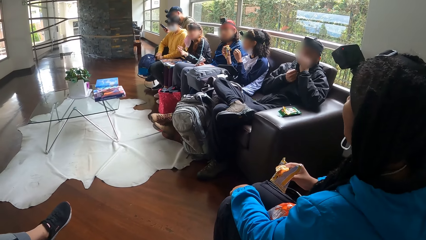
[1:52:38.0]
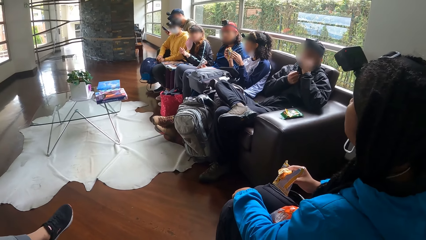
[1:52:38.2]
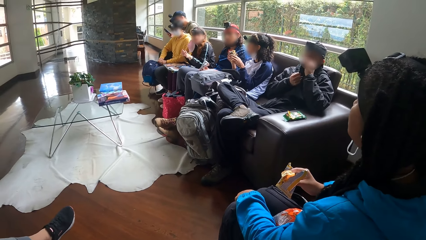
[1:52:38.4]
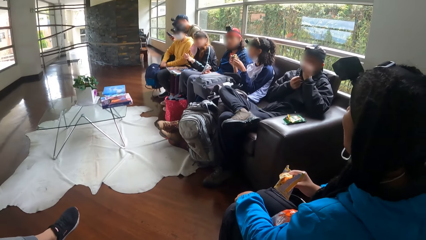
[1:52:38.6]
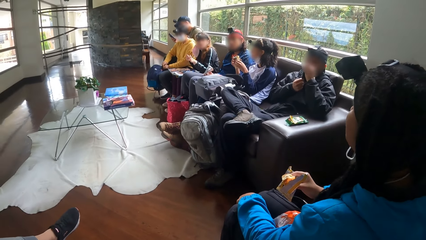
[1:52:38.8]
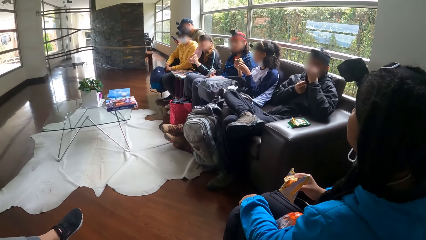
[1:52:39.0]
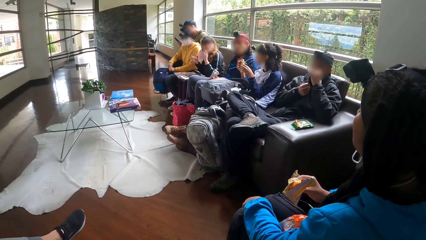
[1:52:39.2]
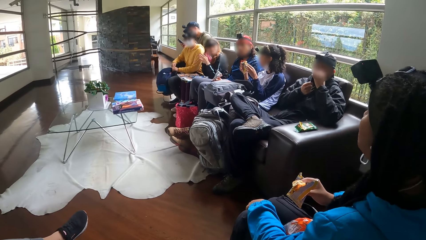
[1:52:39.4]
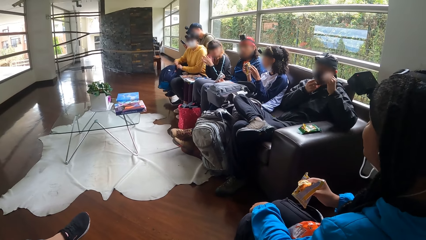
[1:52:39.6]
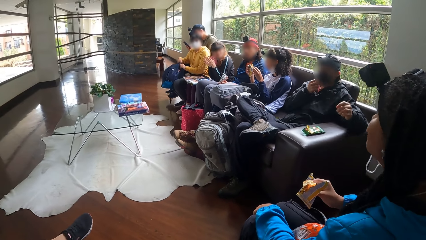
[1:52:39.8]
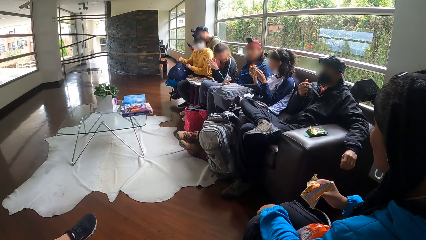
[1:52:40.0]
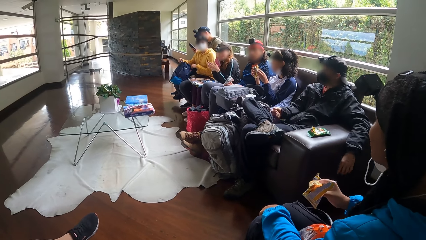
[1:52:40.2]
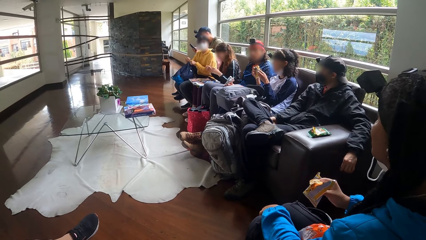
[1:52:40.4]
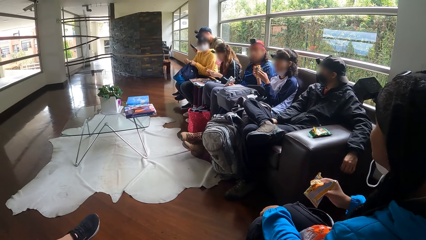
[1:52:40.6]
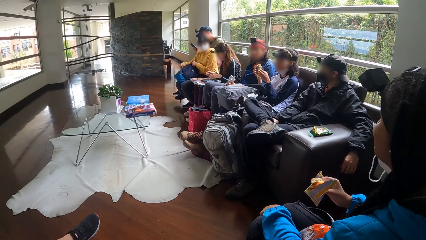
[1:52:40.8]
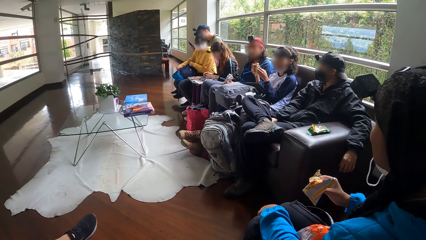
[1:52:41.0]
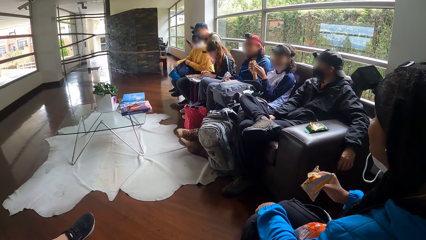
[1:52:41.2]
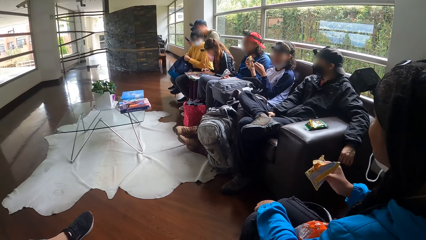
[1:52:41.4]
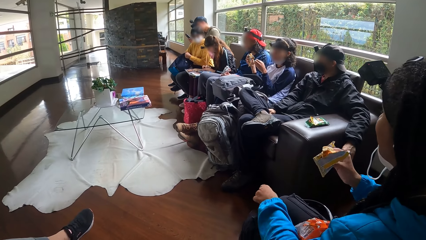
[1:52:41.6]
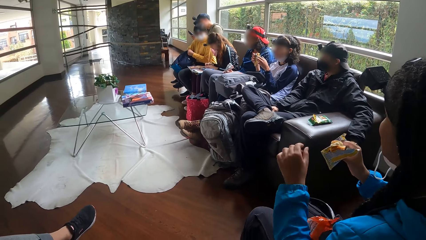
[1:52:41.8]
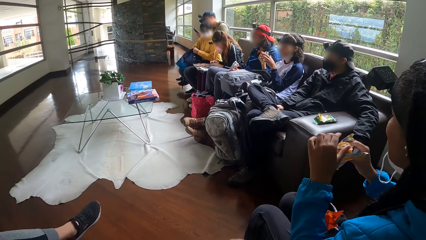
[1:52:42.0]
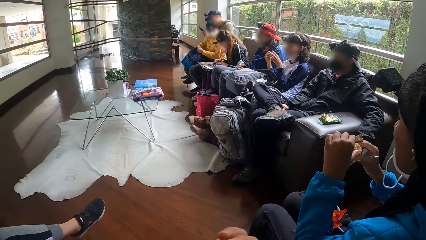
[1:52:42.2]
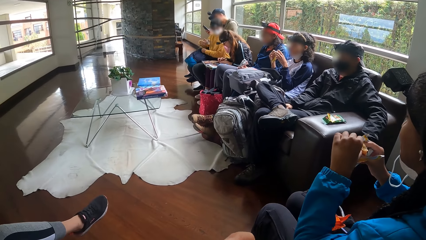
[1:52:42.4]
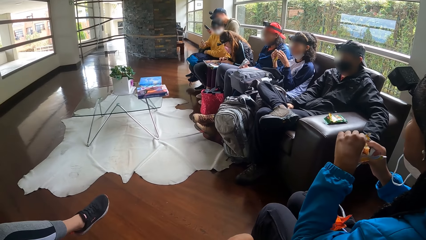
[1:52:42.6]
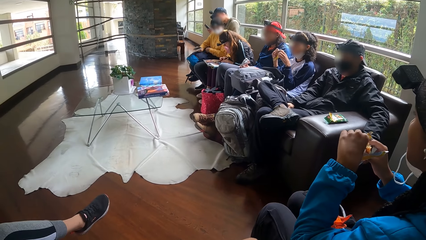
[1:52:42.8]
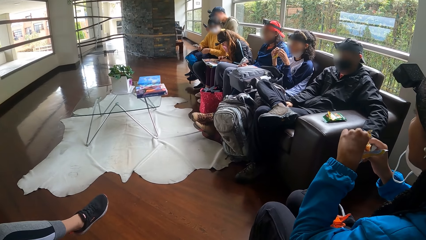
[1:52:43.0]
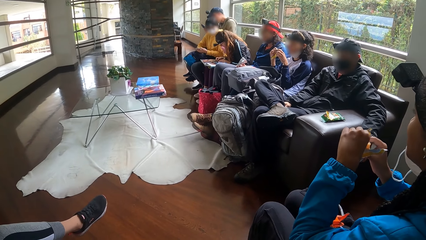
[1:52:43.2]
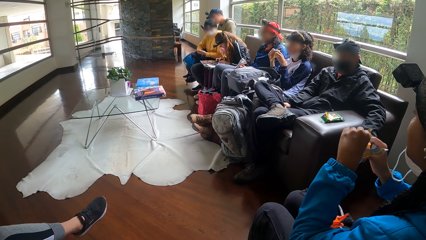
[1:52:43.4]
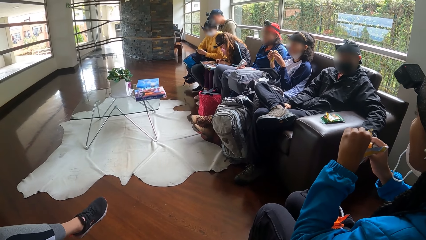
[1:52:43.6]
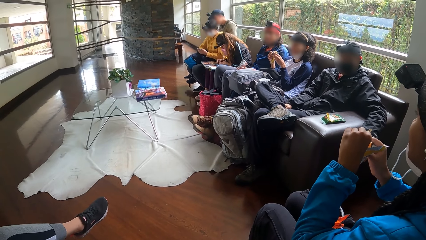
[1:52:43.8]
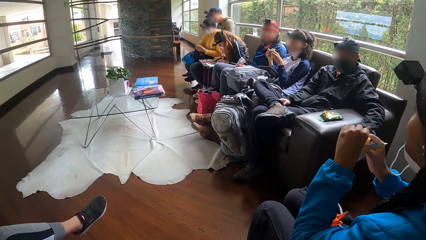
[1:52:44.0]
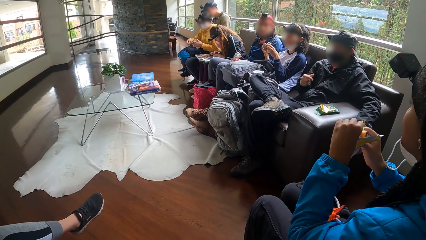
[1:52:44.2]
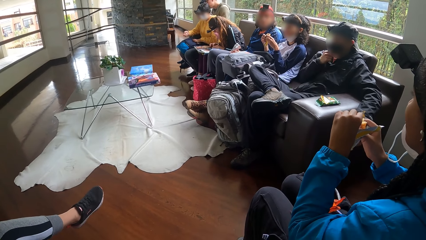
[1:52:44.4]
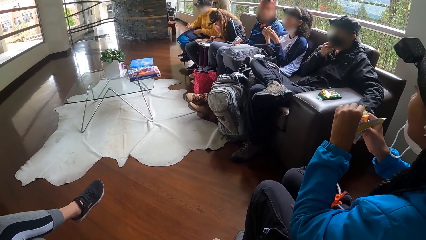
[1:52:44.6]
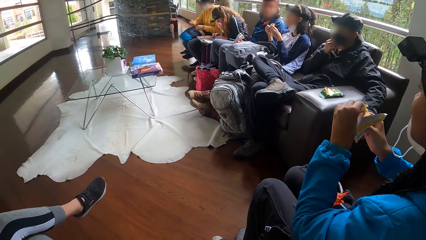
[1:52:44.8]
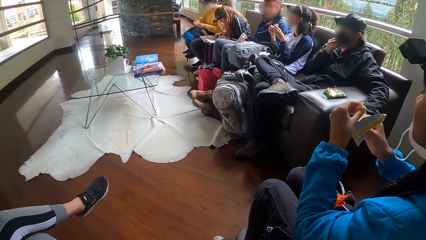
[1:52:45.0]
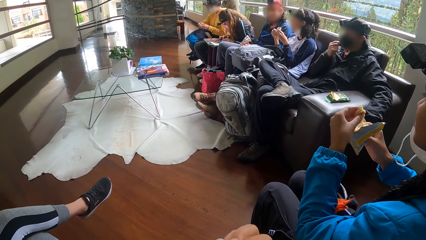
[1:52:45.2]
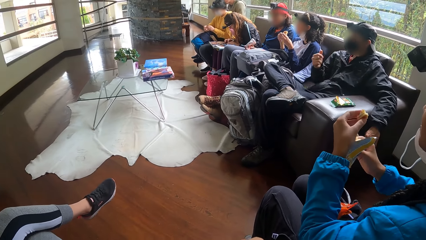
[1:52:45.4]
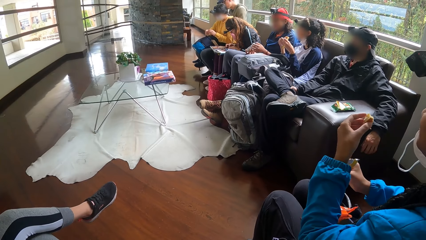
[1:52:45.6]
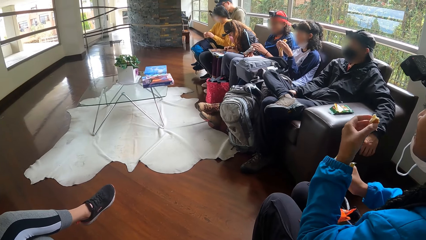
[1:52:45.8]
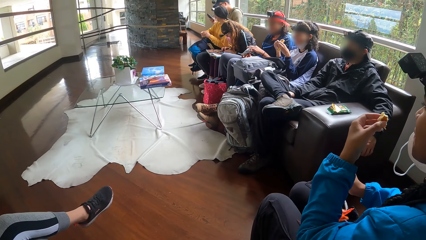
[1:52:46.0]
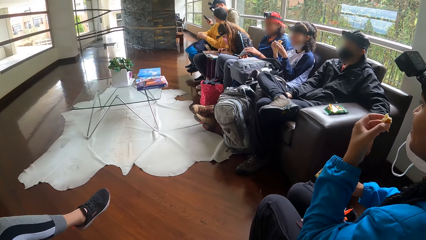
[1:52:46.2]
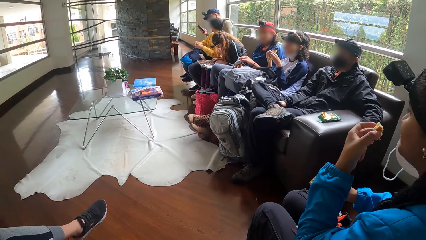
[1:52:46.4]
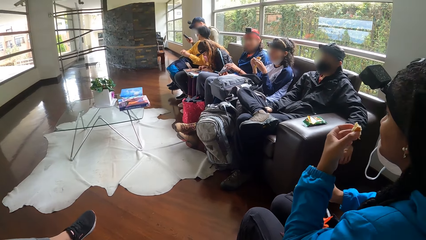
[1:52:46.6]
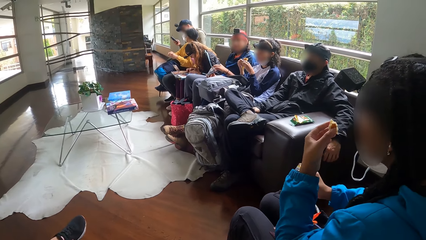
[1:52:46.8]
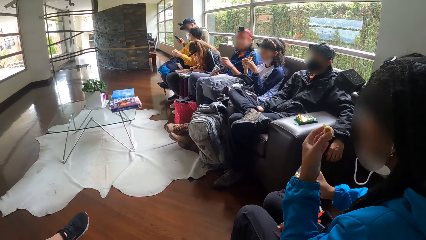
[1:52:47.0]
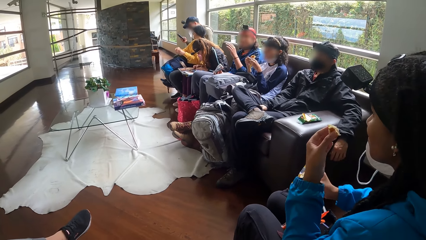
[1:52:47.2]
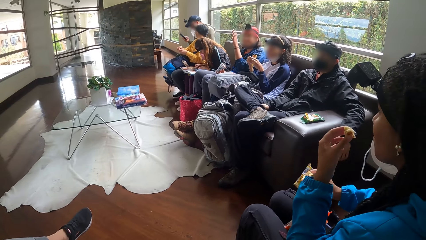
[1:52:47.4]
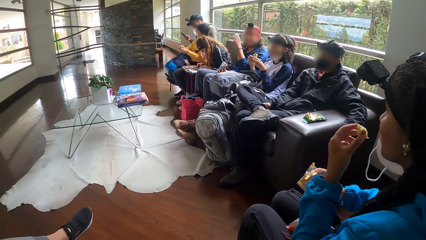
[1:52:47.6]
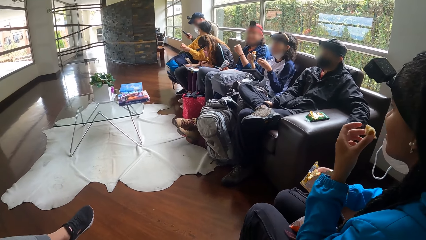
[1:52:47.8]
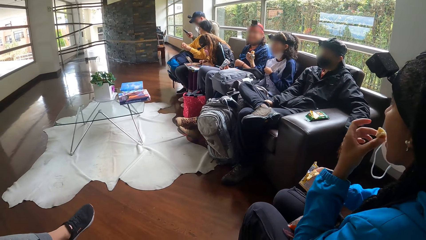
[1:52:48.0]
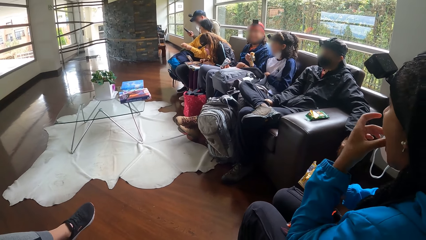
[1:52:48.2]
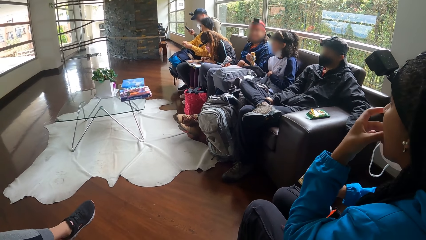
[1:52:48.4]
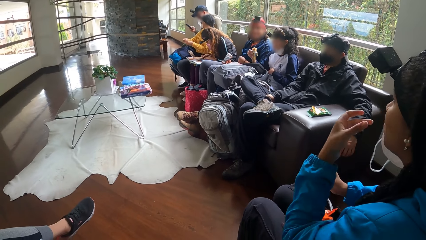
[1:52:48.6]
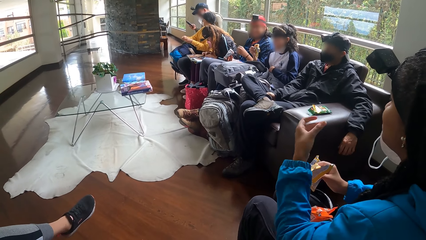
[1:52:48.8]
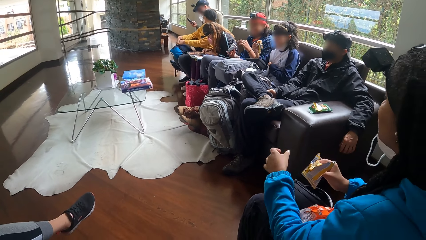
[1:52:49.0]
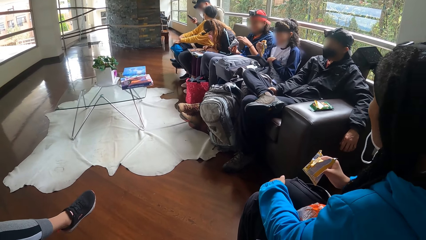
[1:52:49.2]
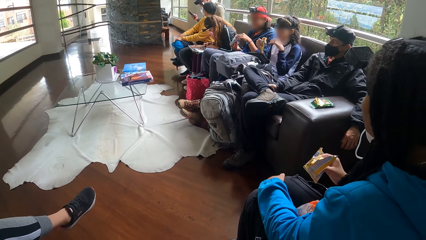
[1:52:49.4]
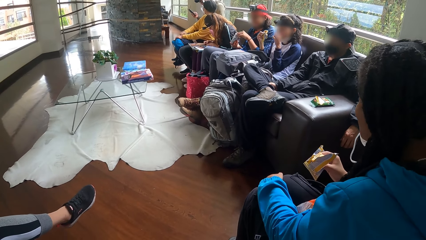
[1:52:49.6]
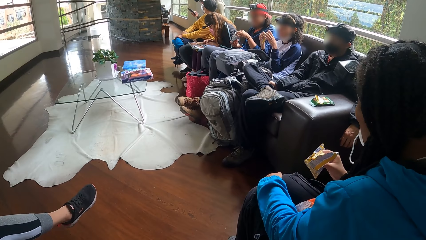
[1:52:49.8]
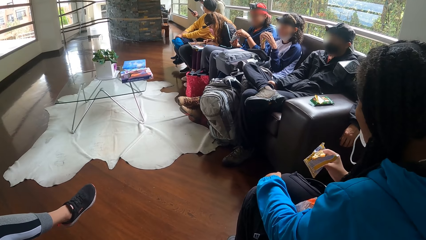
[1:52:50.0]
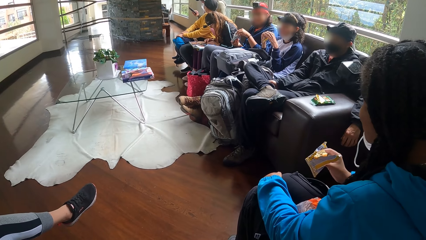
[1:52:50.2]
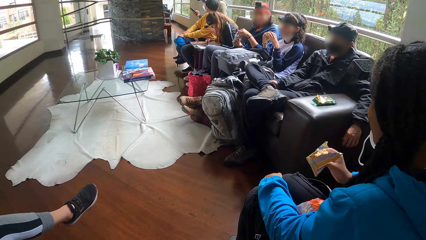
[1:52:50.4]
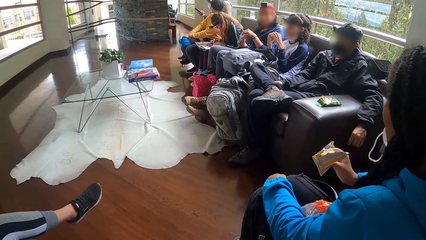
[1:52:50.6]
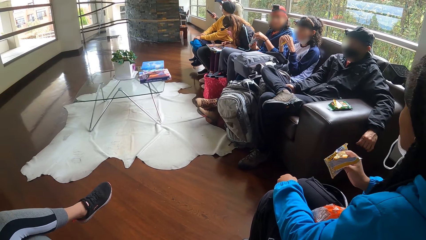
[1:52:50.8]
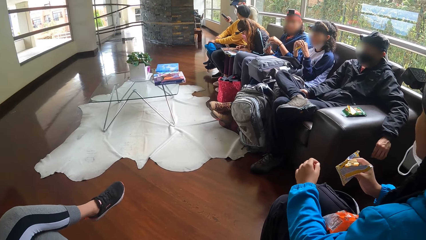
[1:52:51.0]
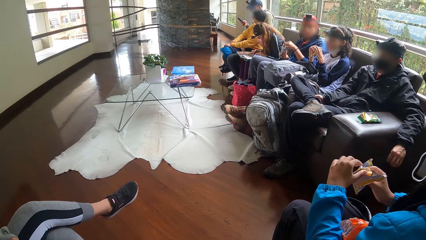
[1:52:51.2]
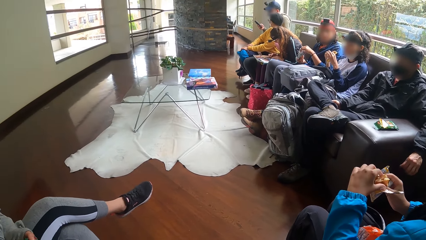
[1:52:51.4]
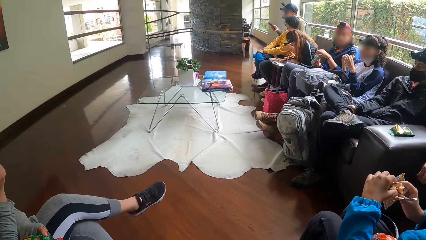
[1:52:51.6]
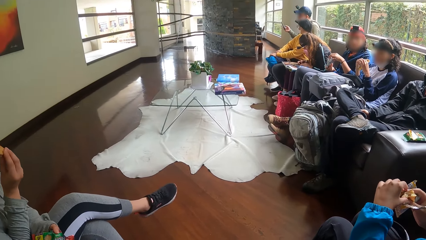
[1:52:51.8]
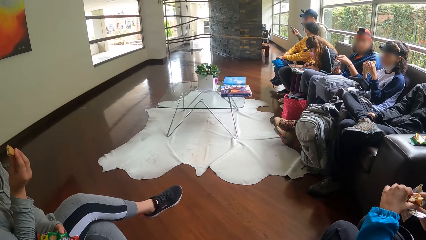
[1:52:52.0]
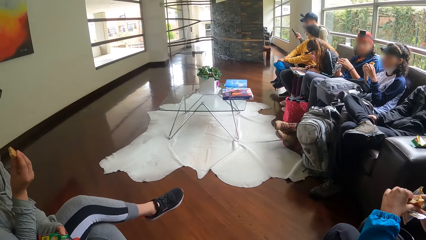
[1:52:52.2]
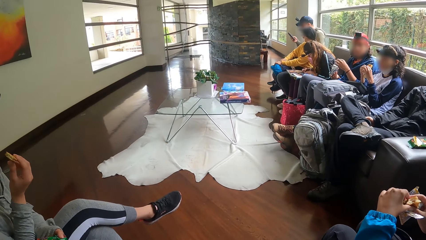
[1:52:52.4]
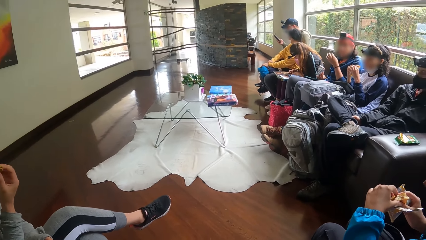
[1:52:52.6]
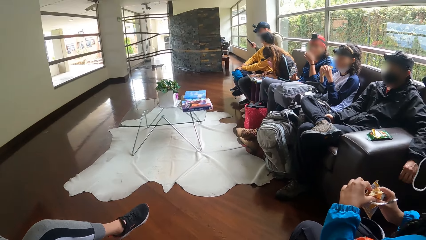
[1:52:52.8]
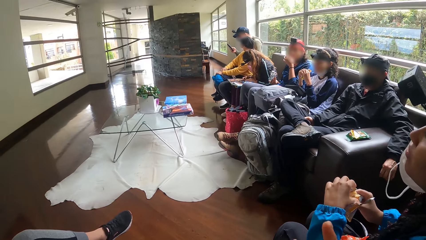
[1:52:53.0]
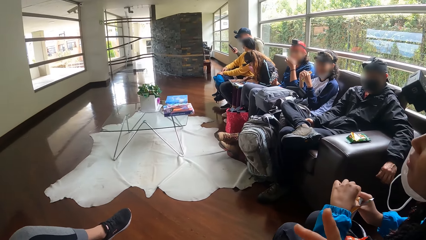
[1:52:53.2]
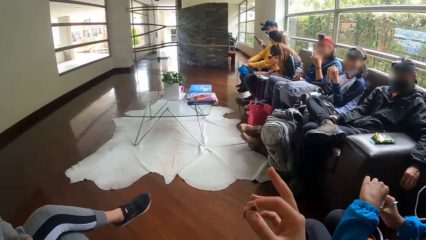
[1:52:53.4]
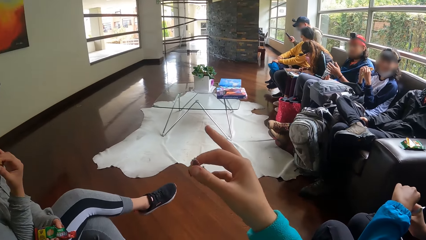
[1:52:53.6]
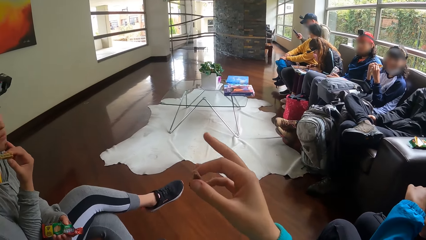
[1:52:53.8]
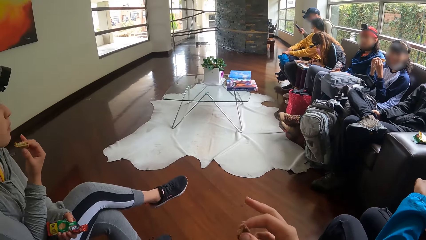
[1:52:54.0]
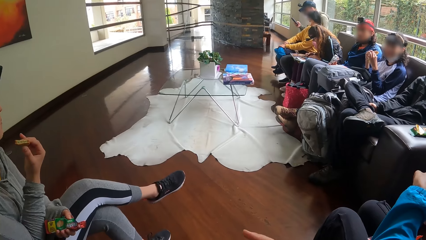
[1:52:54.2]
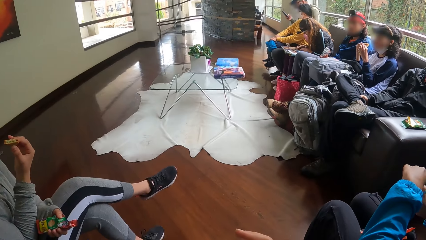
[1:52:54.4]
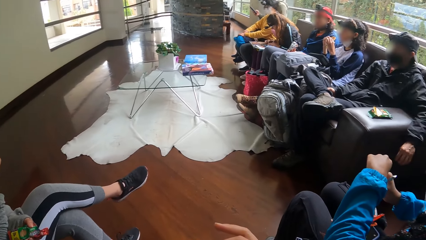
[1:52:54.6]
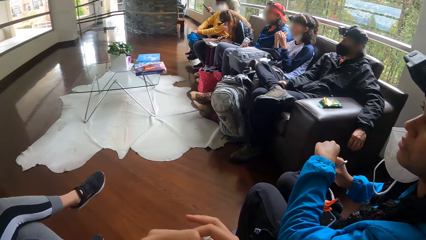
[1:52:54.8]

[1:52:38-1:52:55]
A woman closes her bag. A second woman cuts a biscuit with her left hand. A third woman interacts with a man. A fourth woman gesticulates with her left hand. The man interacts with the third woman. Another woman holds a snack. Another woman eats a snack in her right hand. The camera wearer gesticulates with her right hand. The second woman interacts with the camera wearer.
